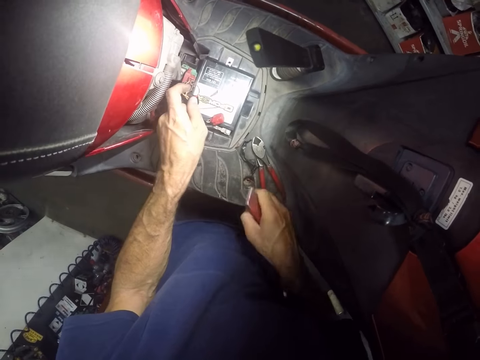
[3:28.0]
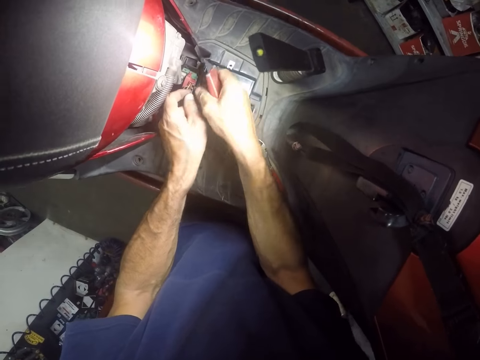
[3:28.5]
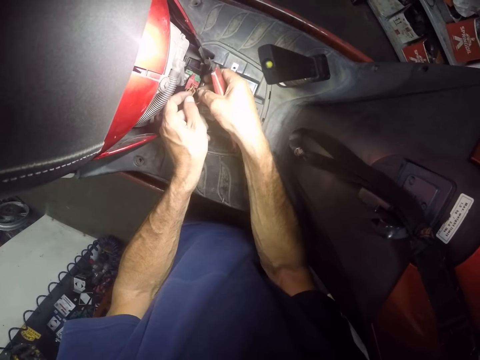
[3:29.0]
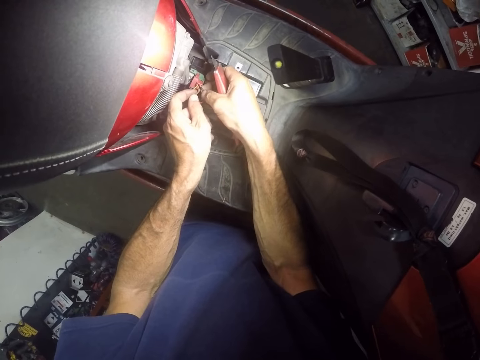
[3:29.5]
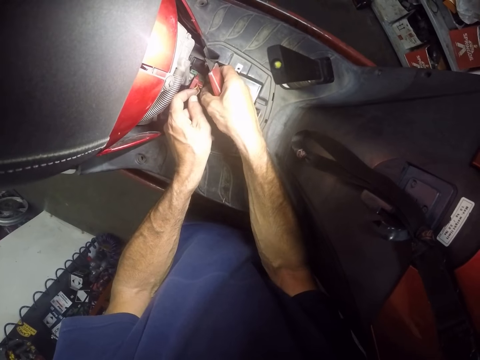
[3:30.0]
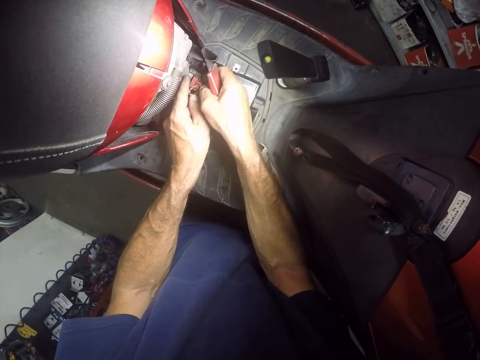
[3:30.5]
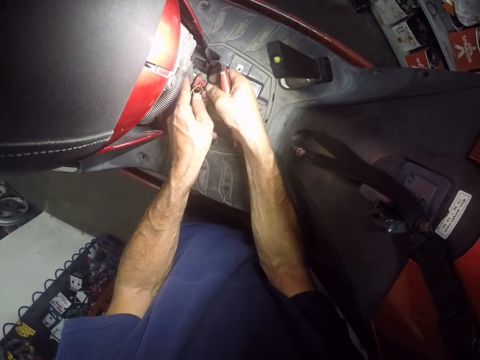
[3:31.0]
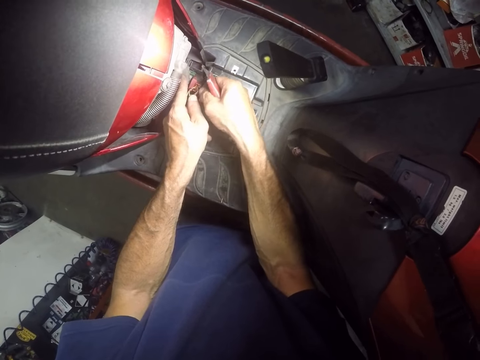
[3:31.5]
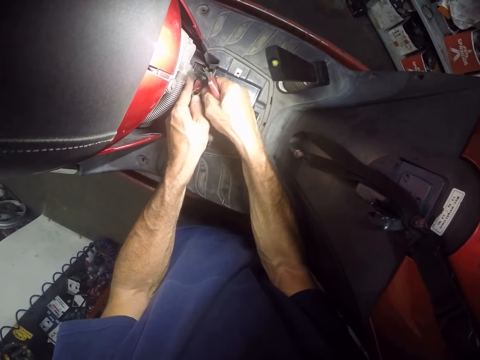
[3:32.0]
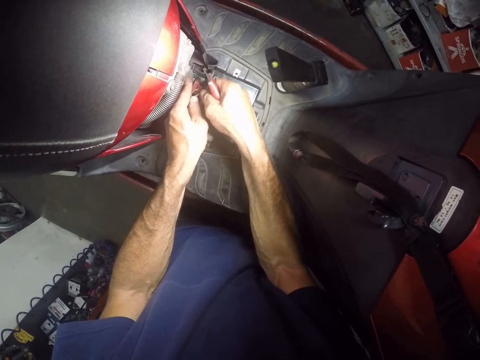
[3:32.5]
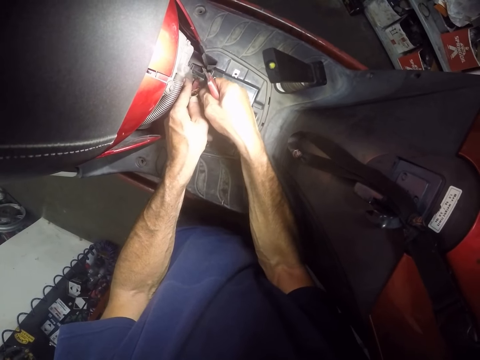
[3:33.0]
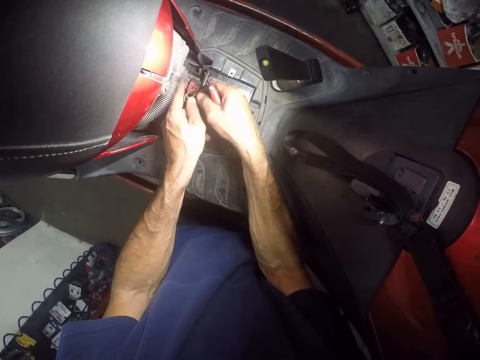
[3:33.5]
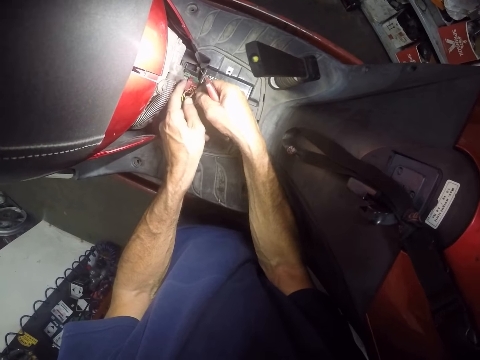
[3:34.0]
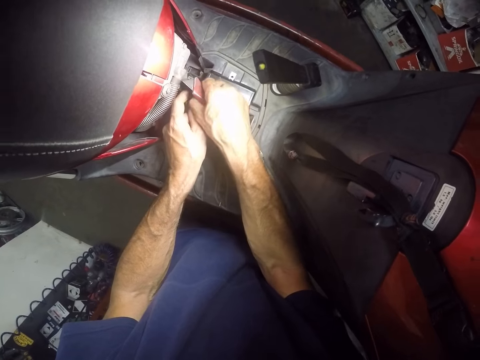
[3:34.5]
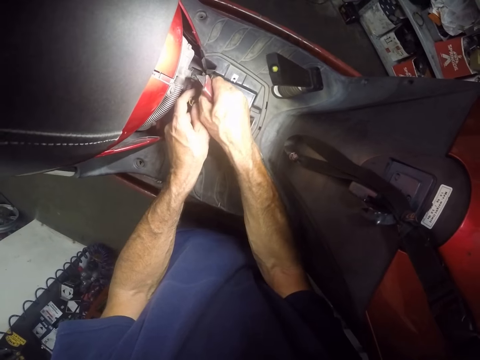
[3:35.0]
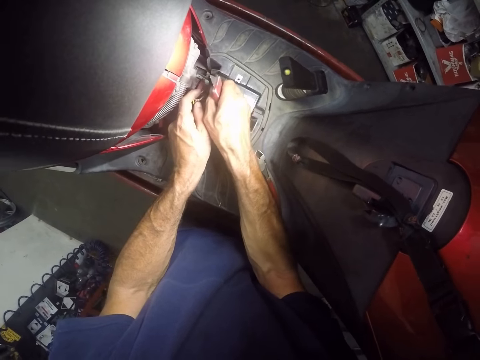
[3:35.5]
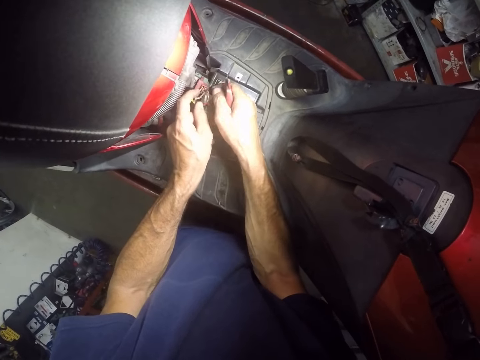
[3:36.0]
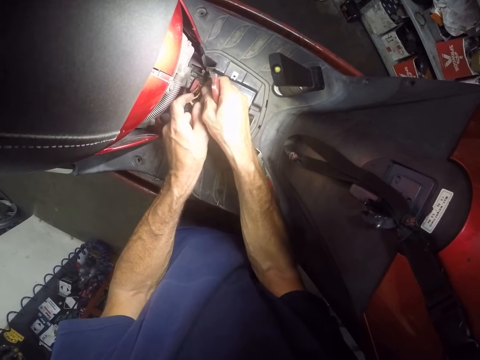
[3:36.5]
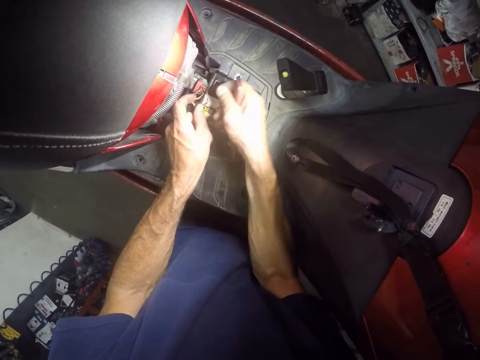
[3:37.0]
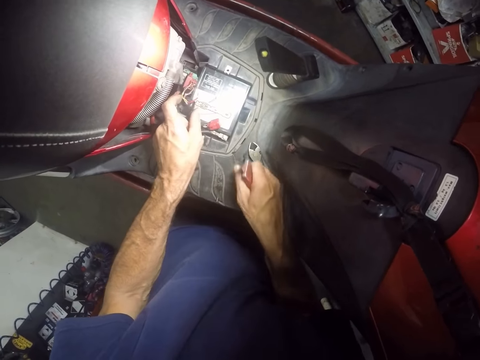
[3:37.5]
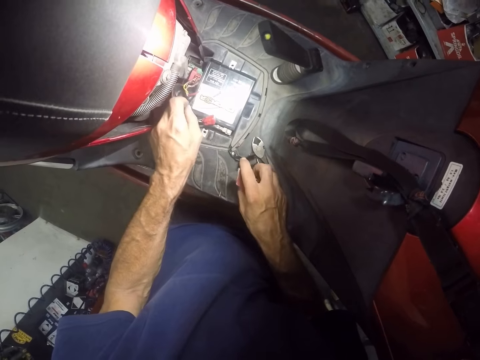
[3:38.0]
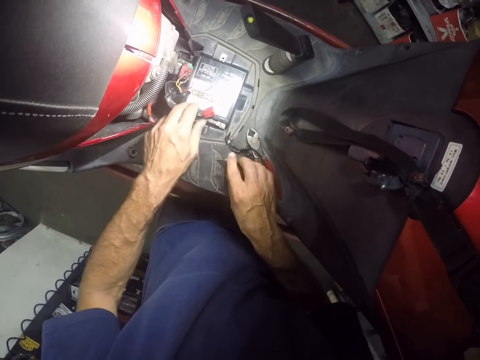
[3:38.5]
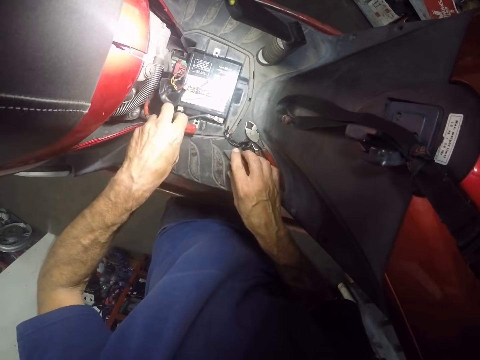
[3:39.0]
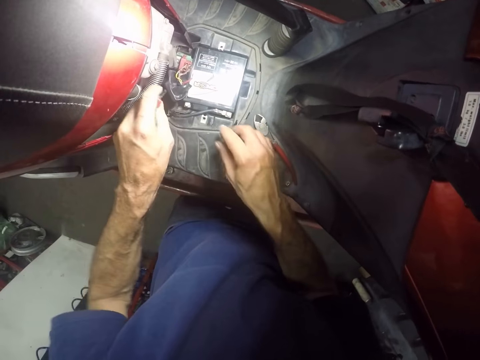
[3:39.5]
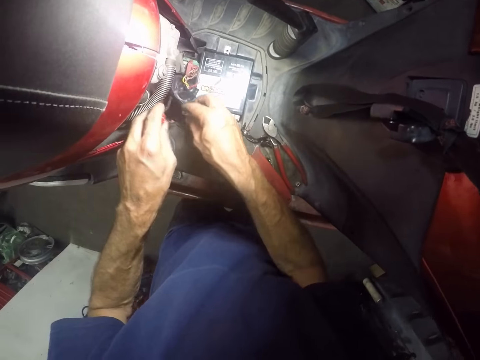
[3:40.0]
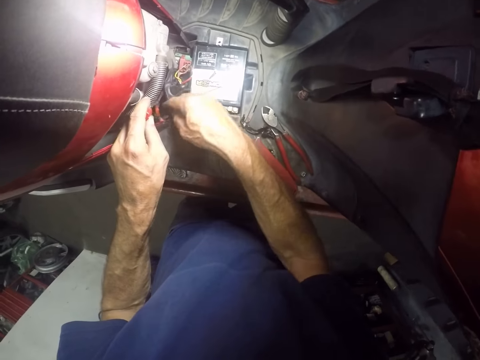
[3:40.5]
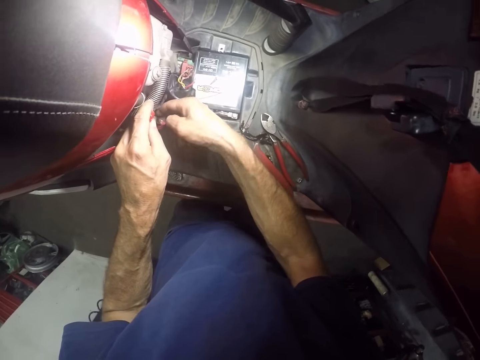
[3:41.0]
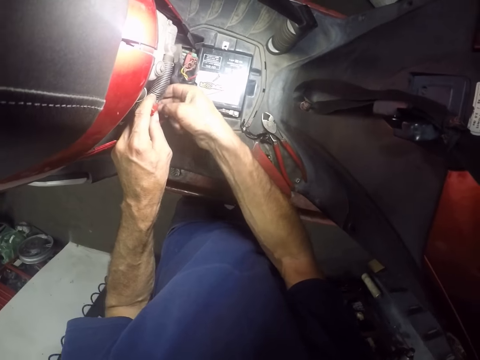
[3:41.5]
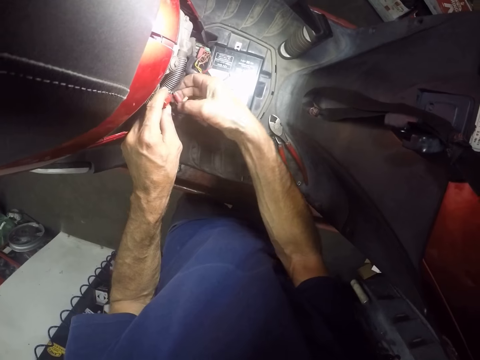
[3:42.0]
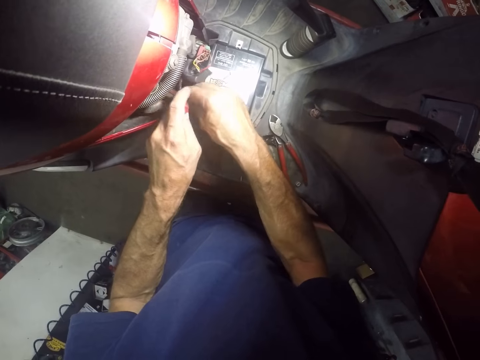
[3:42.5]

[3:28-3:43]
The camera wearer throws away the rubber on the knife in his right hand. He puts down a piece of wire on a table. He separates the wires with the knife in his right hand and his hands. He adjusts wires on a motorbike. He puts down a piece of wire on the table. He drops the knife on the motorcycle with his right hand. He adjusts some wires on the motorbike with both hands.

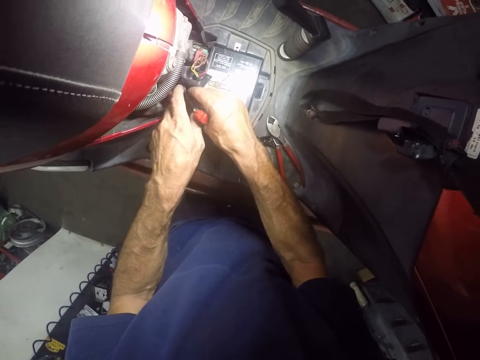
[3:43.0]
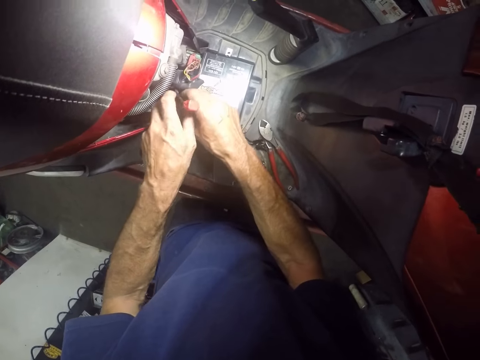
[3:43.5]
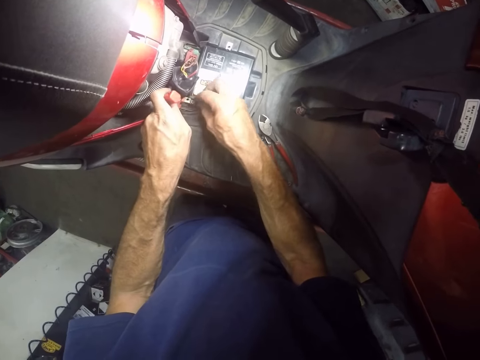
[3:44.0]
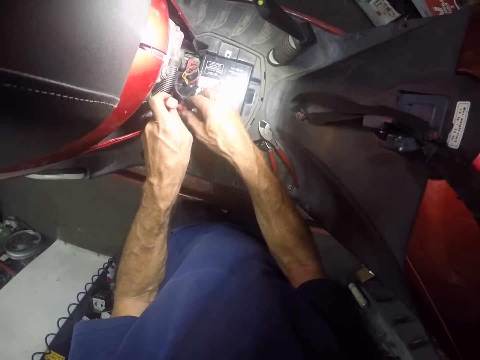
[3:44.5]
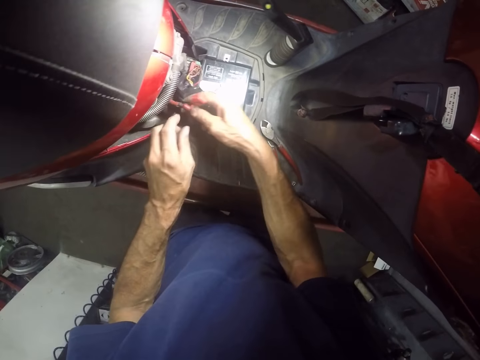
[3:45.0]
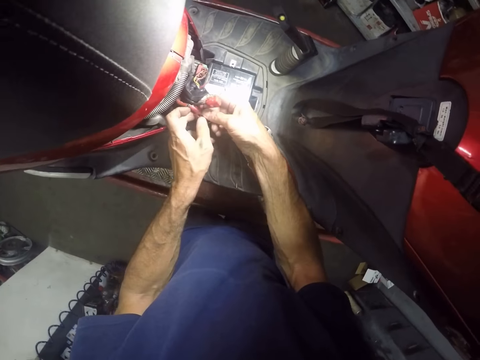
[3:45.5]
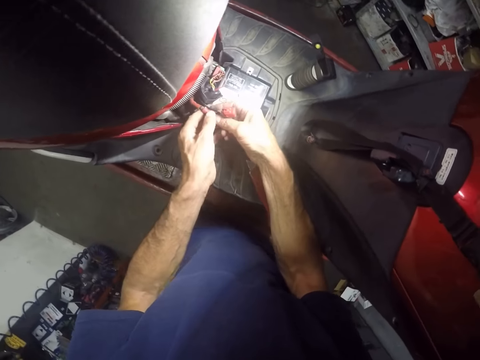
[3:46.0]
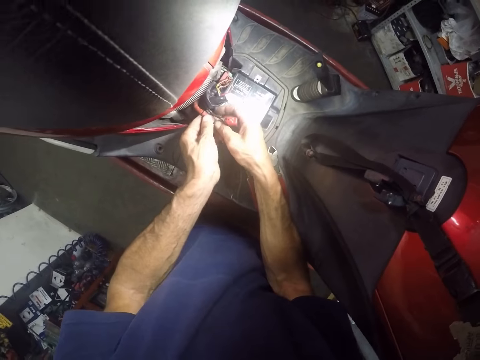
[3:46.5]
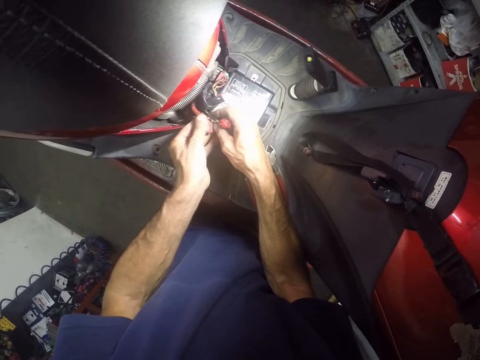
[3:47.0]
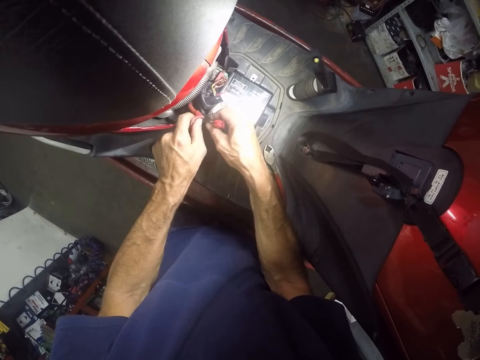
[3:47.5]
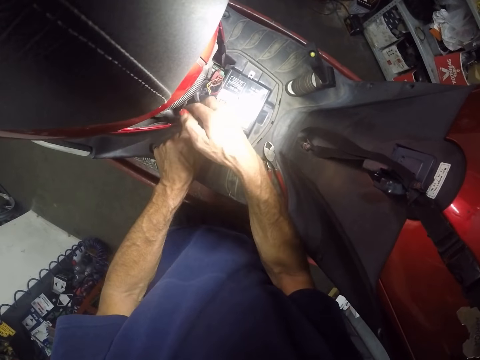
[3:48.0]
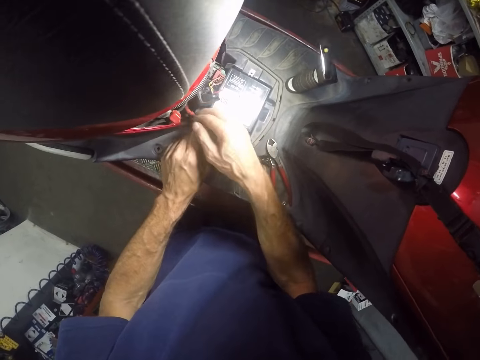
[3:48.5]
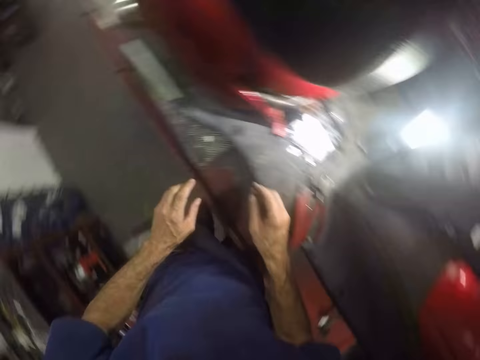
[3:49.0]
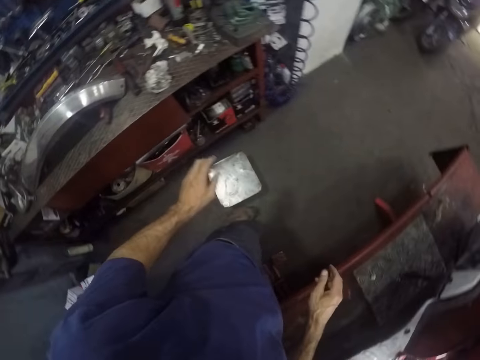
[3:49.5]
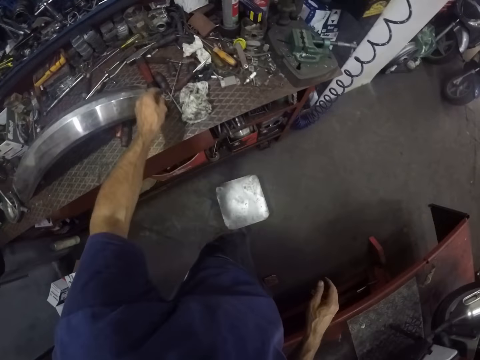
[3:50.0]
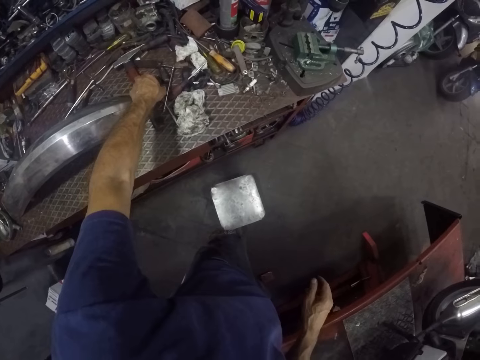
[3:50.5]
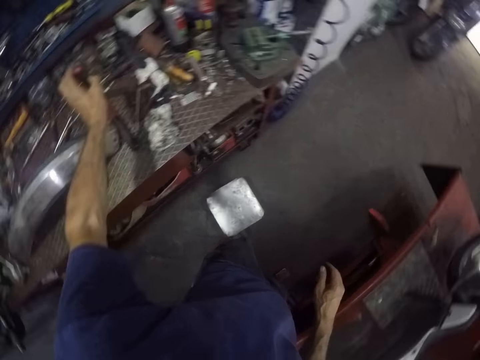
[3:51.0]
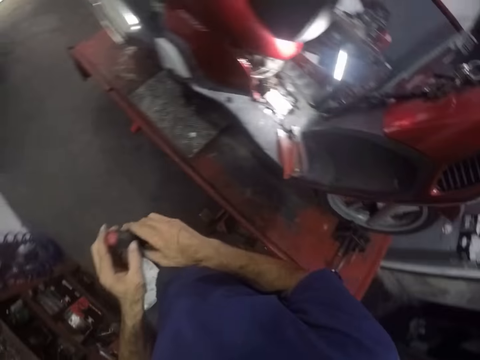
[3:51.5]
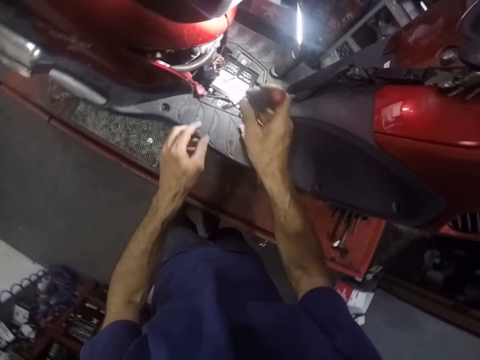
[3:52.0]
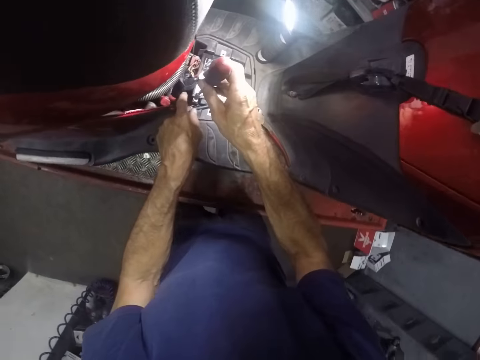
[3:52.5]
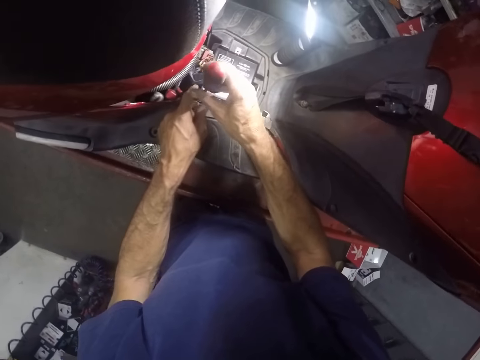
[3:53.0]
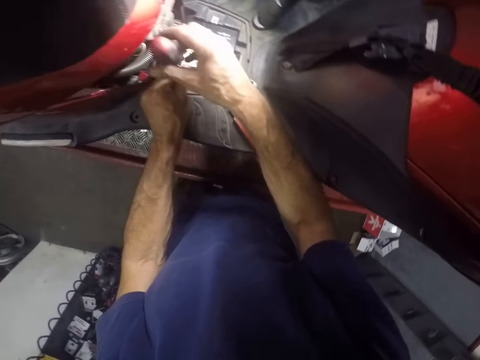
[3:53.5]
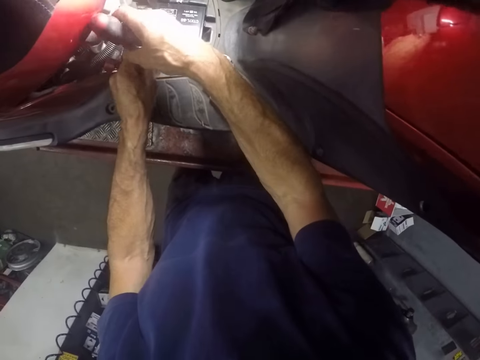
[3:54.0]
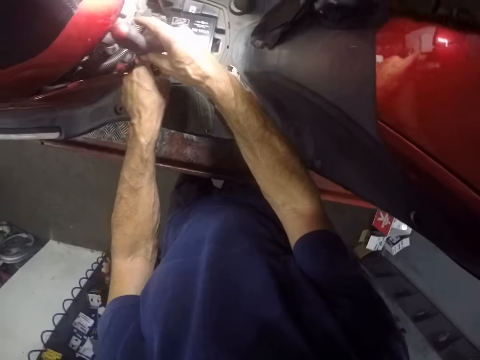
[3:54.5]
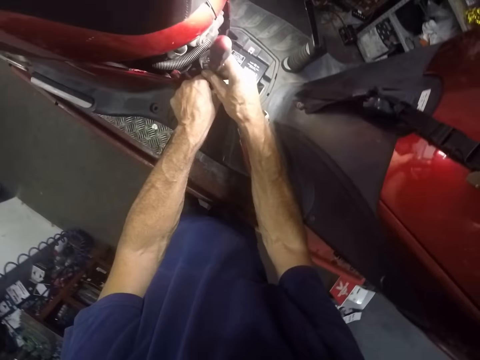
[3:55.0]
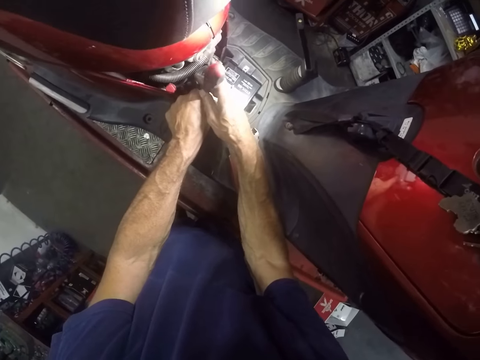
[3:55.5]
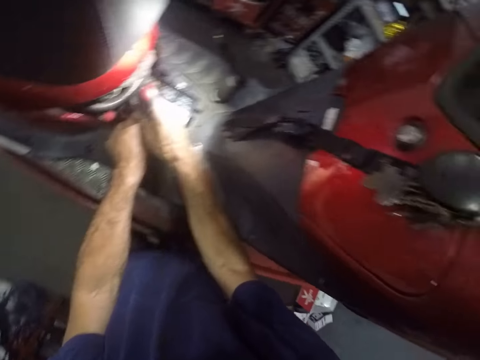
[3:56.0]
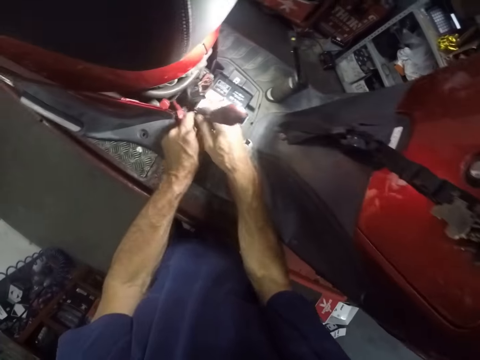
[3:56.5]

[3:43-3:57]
The camera wearer untangles a piece of sellotape from wires. He walks around a garage. He picks up a screwdriver from the table with his left hand. He passes the screwdriver from his left hand to his right hand. He walks around the garage. He screws out a screw from the motorcycle with the screwdriver in both hands. He tightens wires on a motorbike with the screwdriver.
